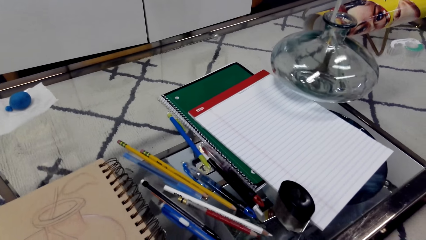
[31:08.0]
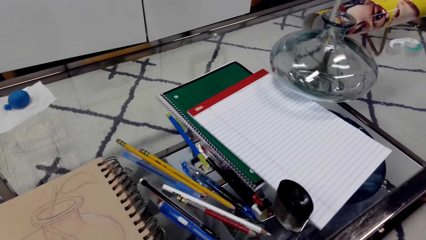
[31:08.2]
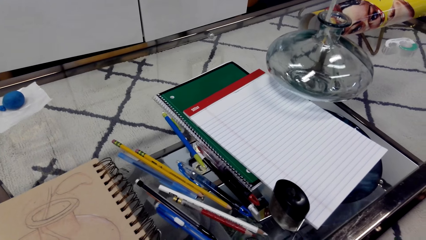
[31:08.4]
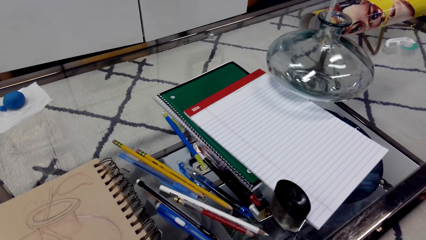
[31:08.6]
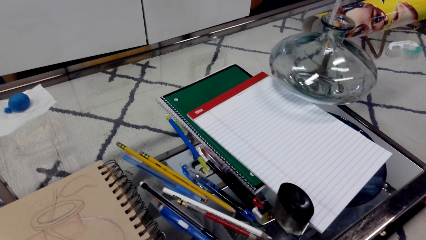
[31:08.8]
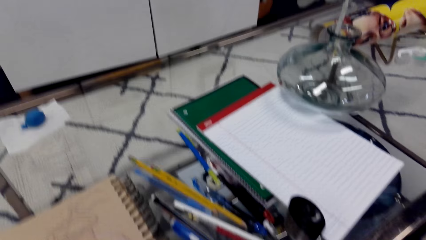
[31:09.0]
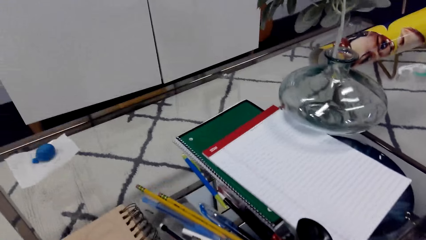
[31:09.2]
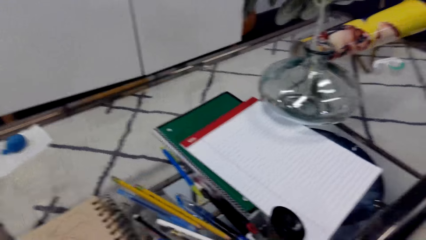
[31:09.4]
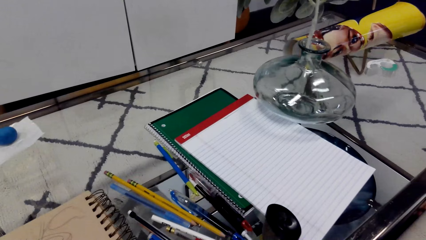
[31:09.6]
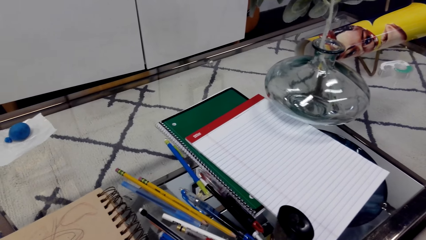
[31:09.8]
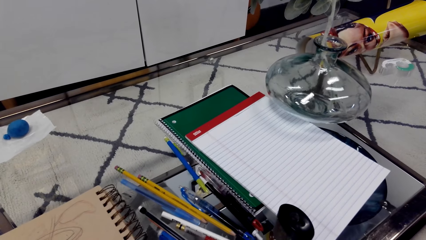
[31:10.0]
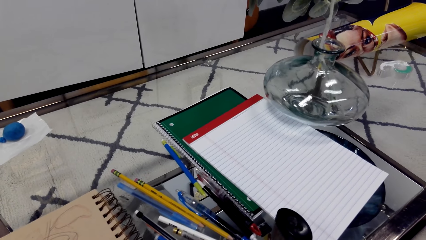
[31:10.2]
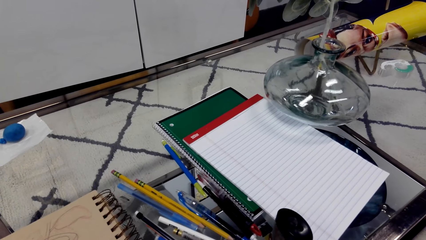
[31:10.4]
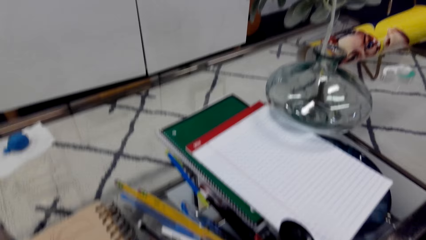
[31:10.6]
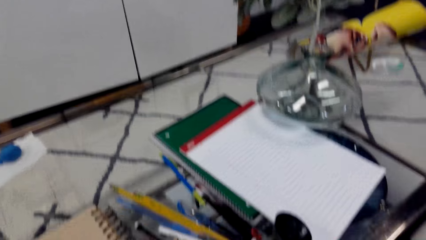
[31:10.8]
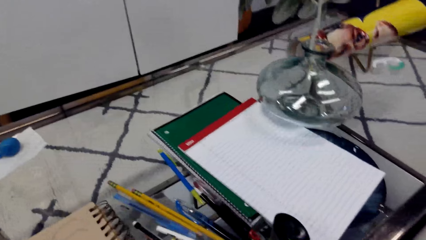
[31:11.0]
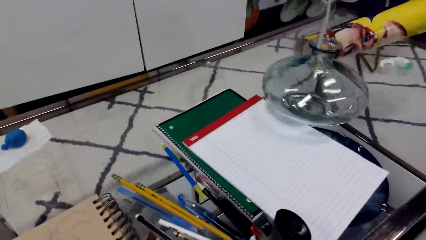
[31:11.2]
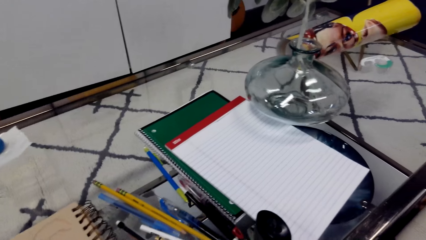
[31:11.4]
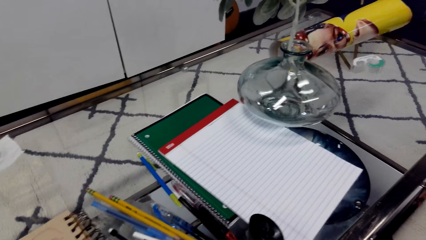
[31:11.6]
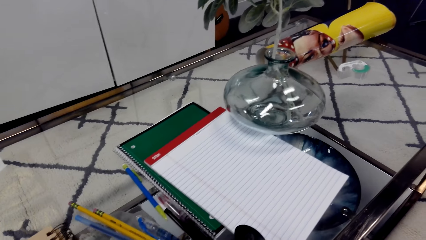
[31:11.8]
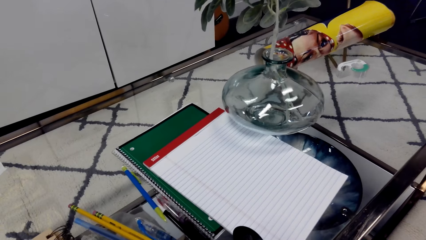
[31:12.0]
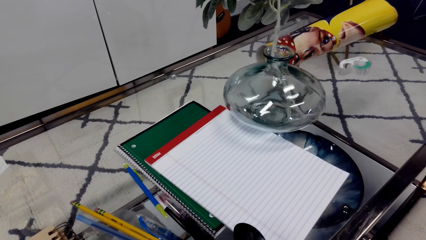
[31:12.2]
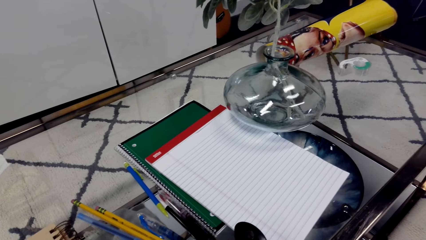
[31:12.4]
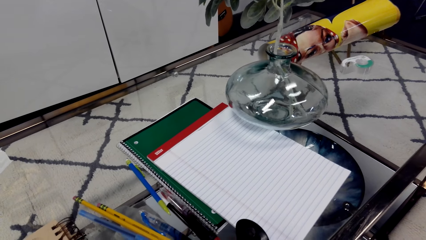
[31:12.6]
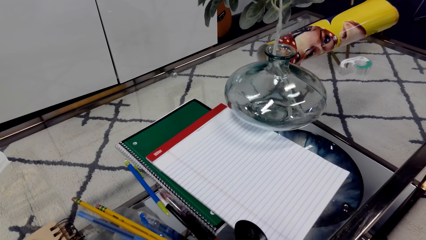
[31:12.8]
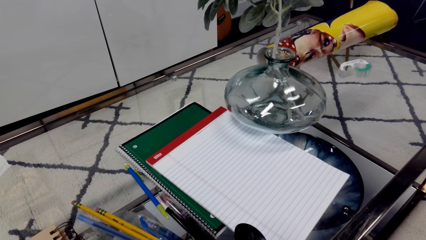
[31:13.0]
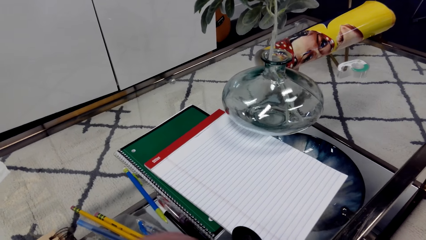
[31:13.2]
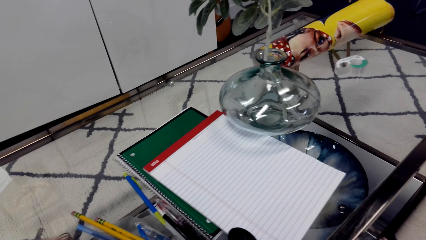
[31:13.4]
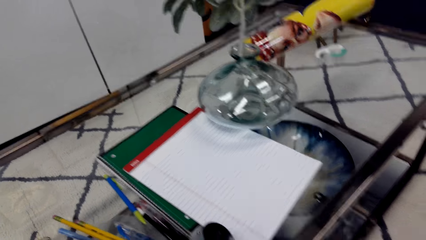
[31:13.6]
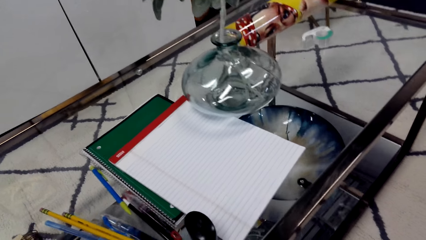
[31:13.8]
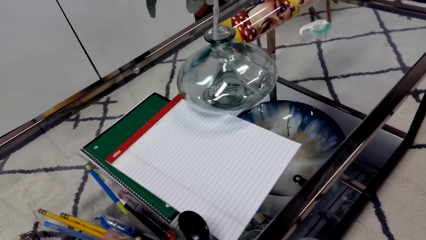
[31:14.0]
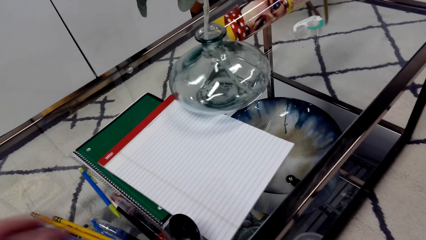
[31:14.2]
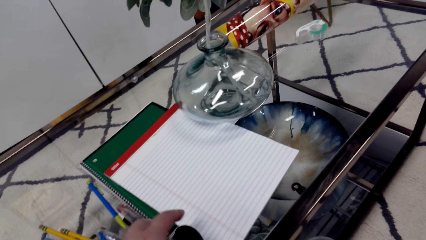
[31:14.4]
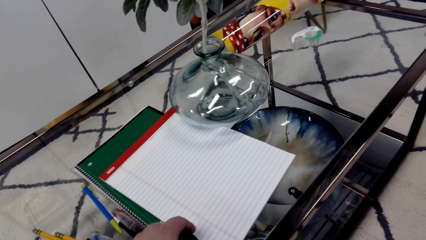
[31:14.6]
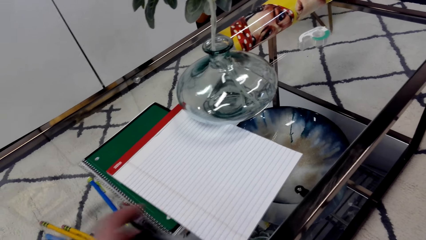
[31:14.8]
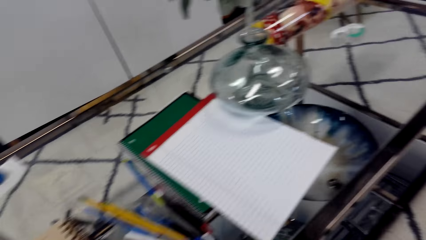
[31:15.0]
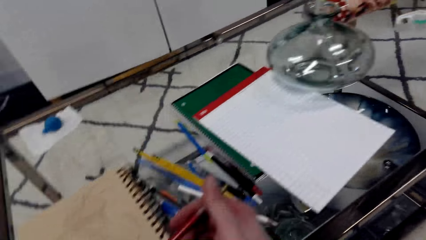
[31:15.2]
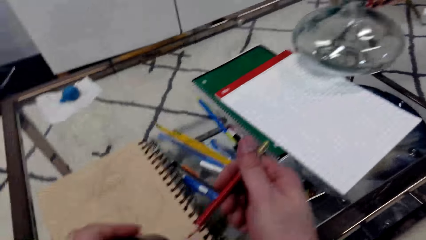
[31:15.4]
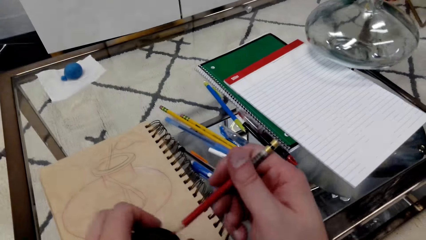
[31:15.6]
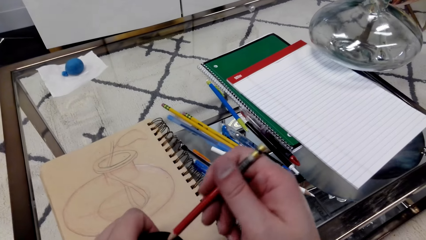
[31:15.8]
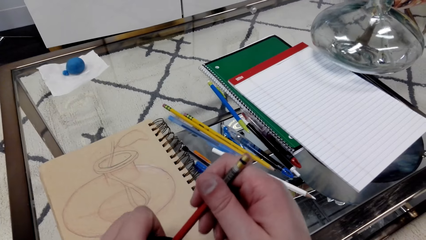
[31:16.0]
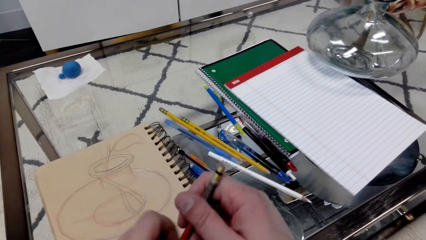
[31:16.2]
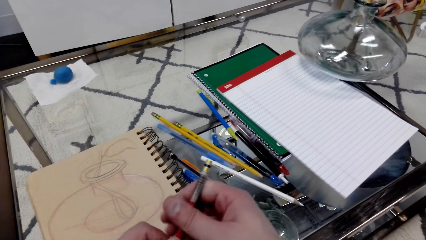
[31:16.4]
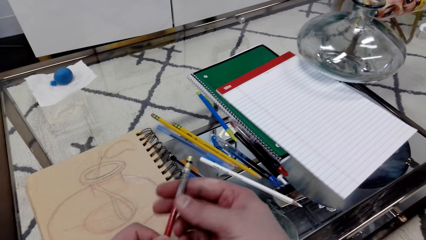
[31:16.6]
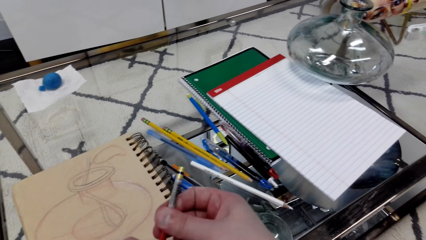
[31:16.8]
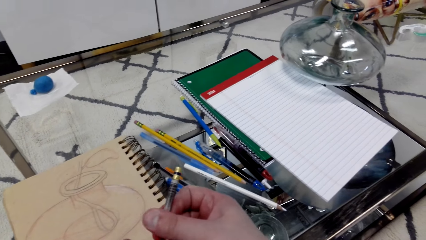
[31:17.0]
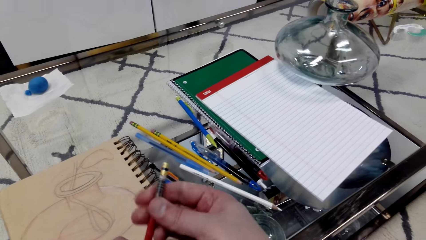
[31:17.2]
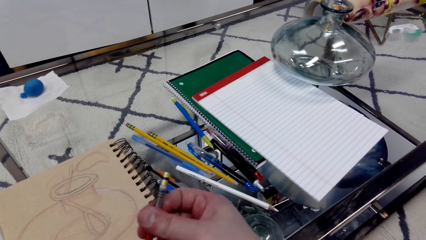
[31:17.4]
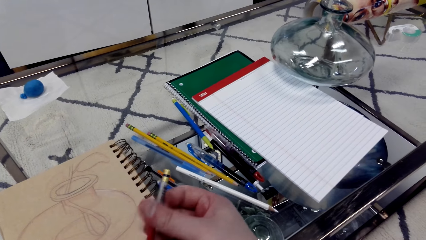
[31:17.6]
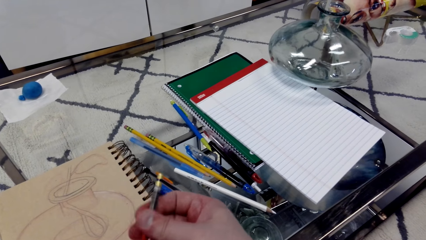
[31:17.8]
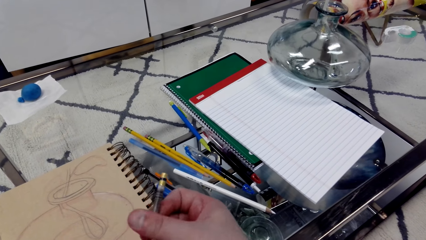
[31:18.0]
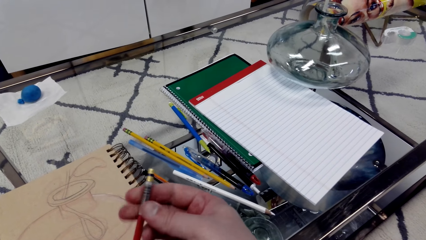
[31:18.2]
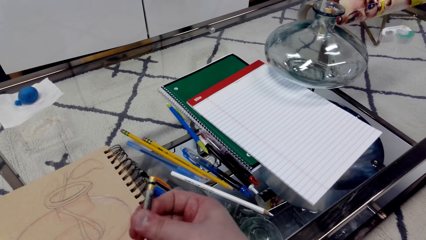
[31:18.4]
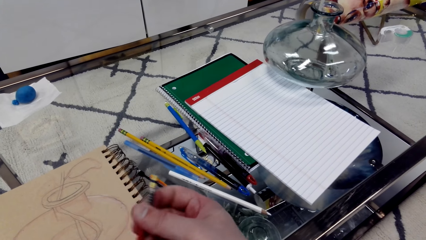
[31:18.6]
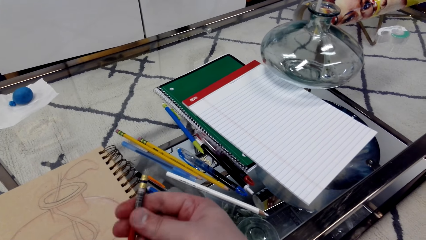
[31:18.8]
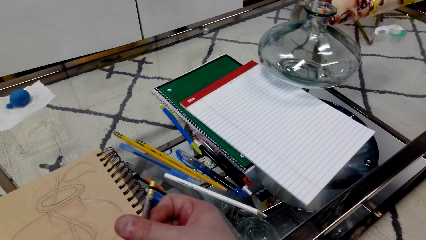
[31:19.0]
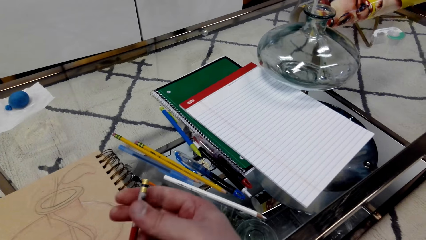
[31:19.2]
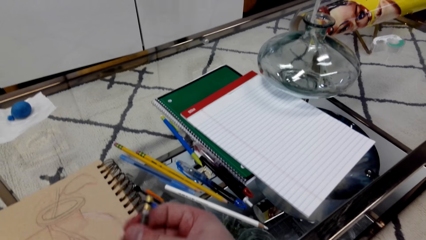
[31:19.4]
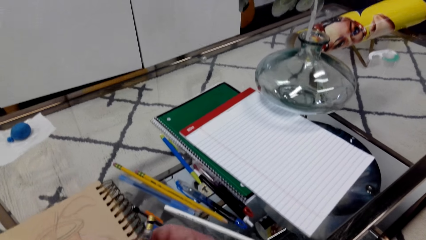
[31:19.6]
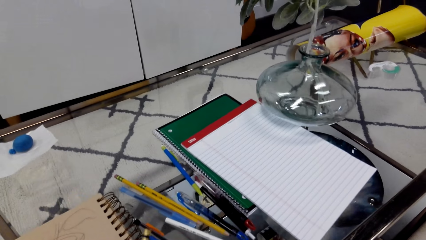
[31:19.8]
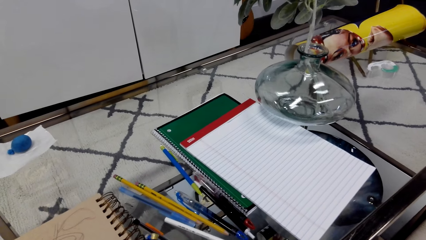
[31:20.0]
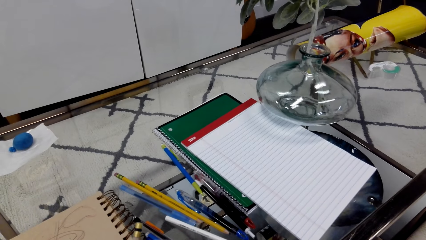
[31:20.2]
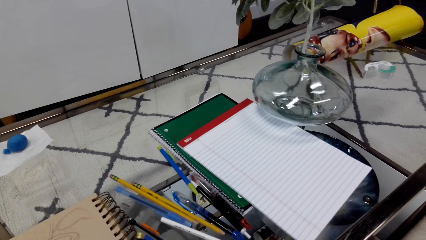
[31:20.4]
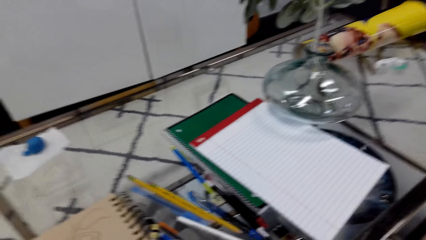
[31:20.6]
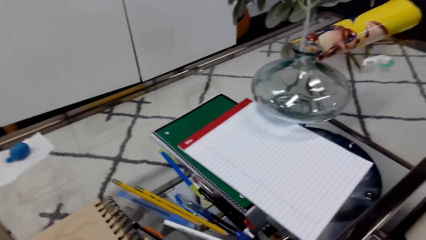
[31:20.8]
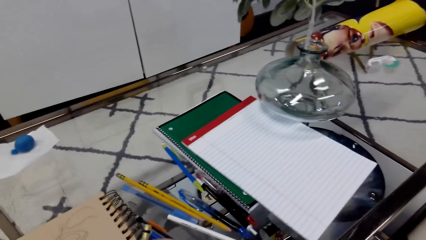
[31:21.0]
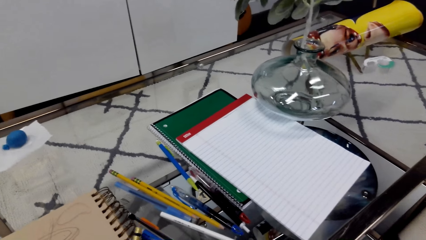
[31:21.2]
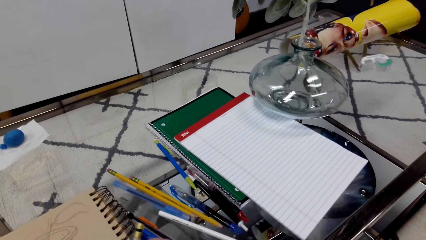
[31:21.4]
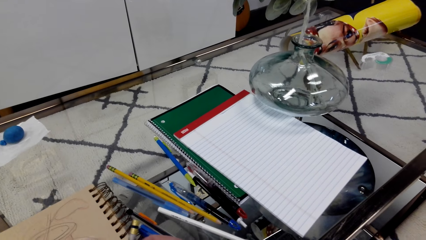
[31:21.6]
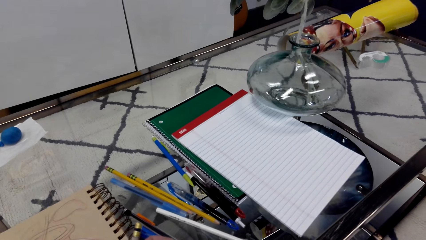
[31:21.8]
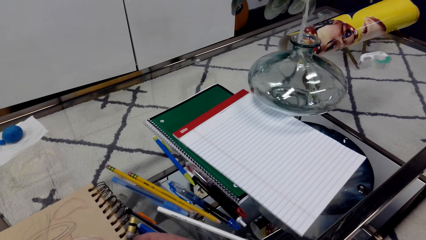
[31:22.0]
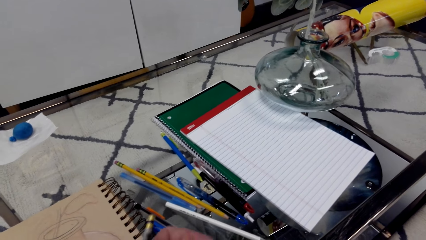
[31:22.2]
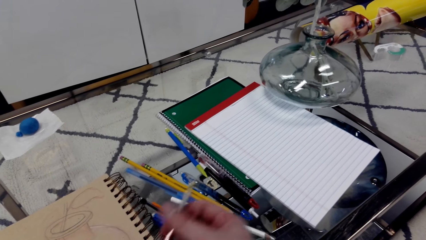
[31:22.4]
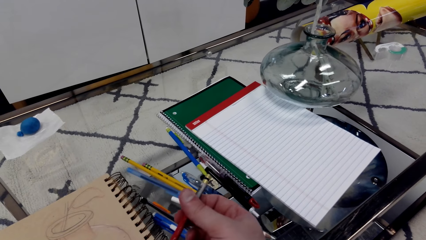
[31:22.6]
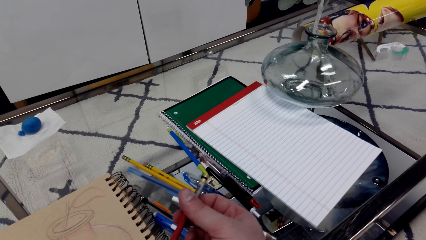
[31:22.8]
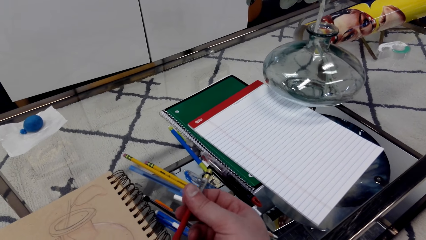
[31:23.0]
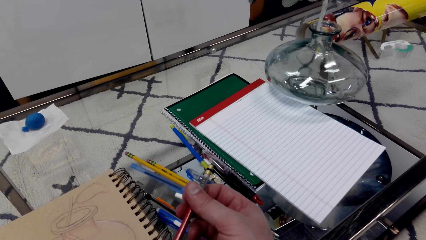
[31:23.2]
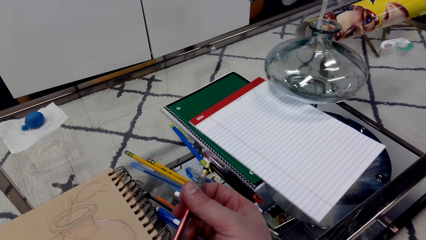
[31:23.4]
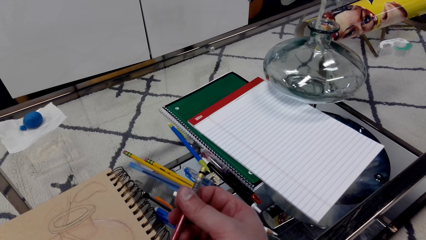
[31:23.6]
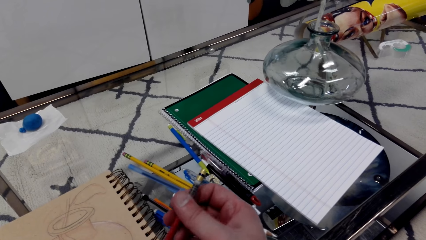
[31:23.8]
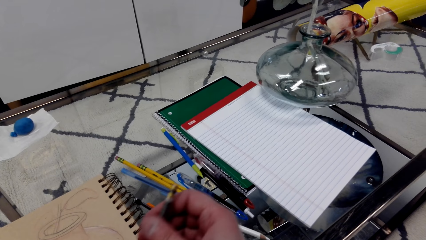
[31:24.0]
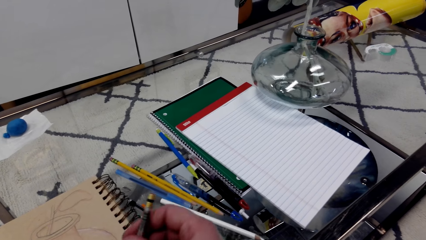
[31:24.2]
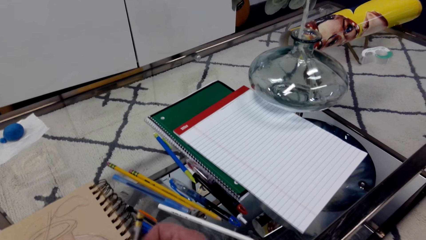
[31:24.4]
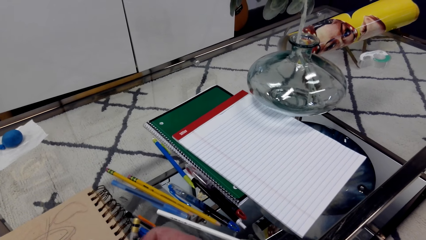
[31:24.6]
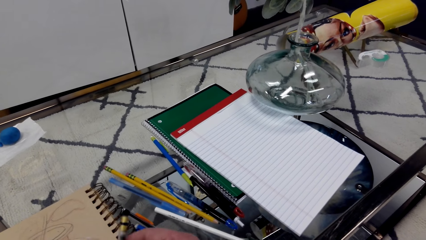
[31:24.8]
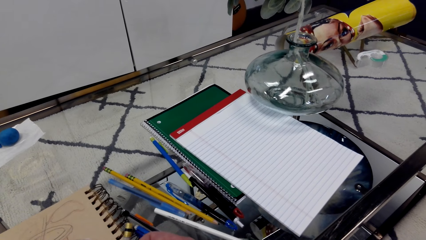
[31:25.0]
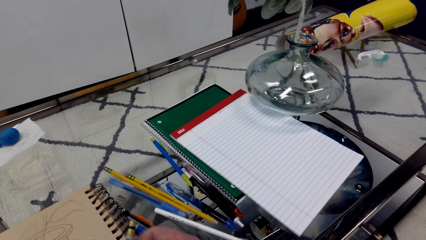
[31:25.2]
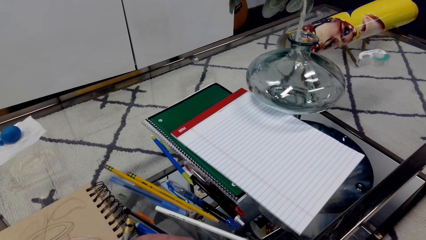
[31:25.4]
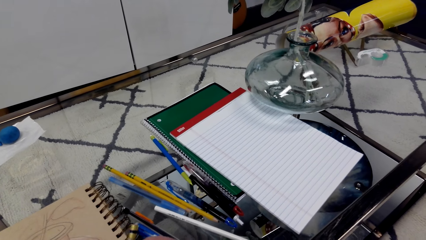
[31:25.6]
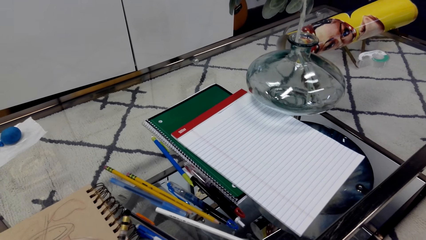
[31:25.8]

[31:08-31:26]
The camera wearer touches something. They take the sharpener, pick up a pencil, and sharpen the pencil using the sharpener. They insert the pencil in the sharpener. They stare at the pencil.
